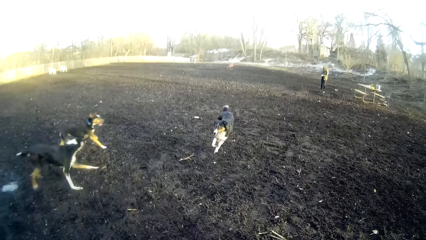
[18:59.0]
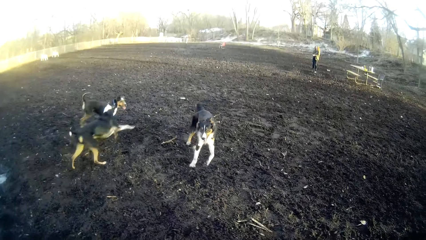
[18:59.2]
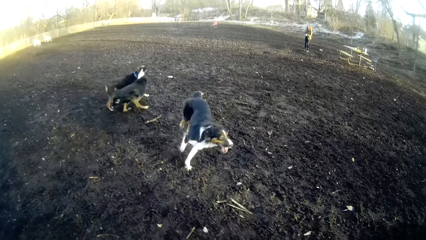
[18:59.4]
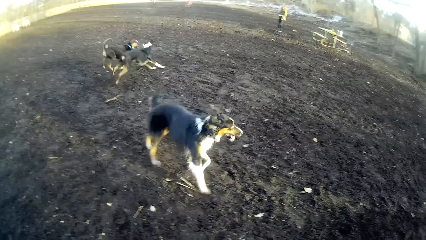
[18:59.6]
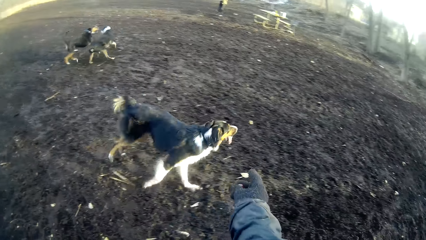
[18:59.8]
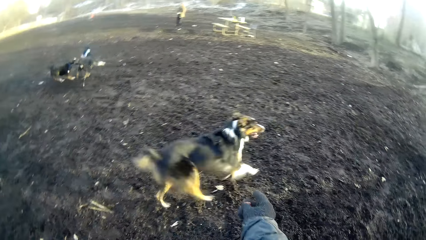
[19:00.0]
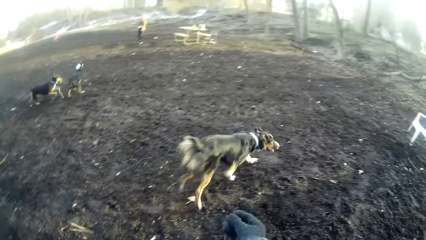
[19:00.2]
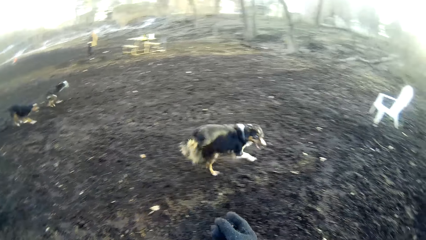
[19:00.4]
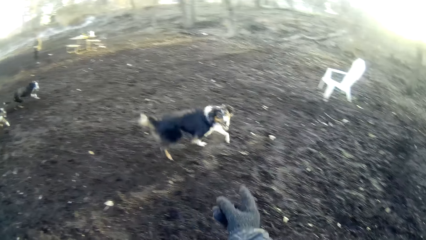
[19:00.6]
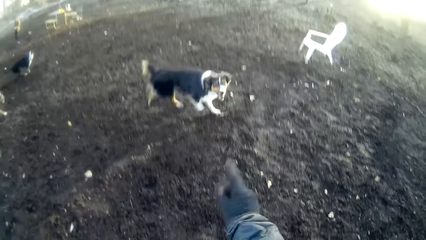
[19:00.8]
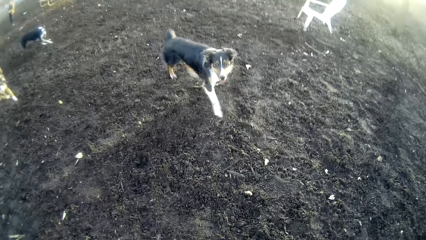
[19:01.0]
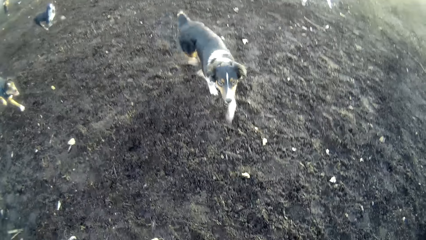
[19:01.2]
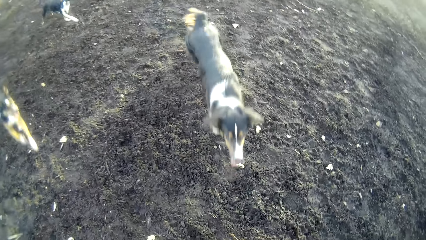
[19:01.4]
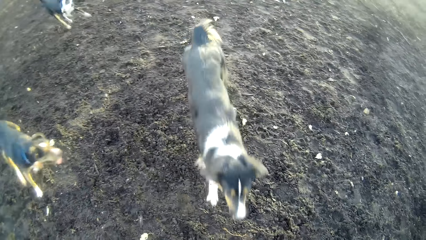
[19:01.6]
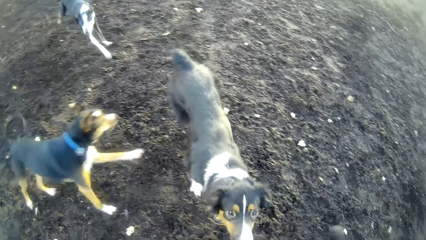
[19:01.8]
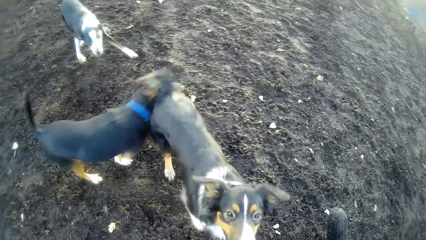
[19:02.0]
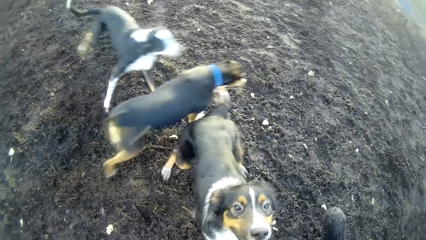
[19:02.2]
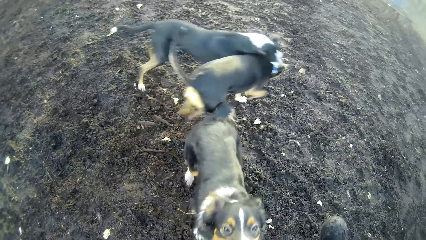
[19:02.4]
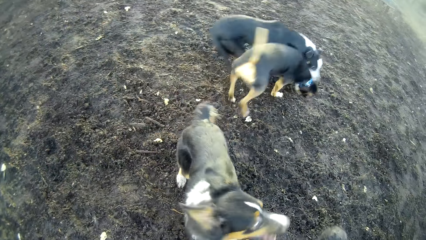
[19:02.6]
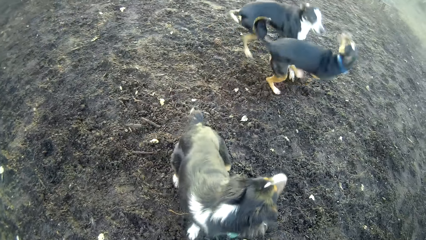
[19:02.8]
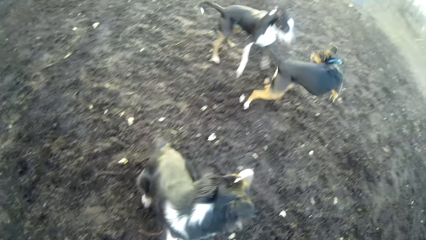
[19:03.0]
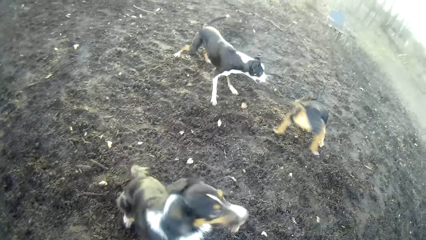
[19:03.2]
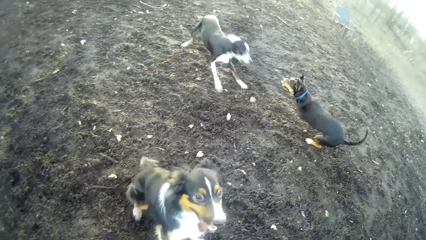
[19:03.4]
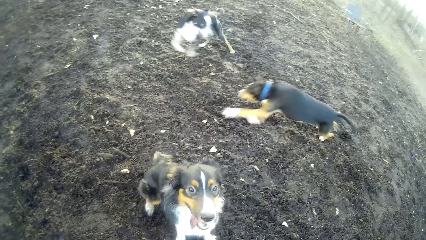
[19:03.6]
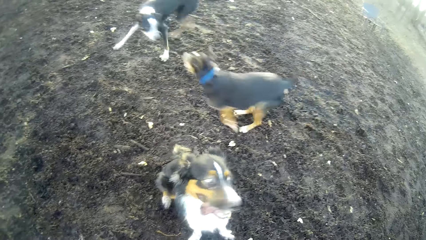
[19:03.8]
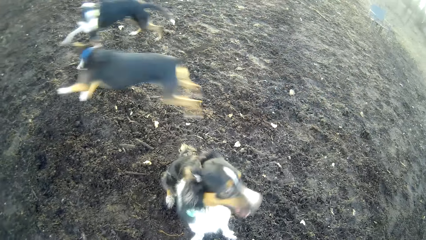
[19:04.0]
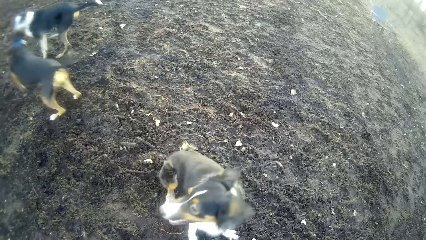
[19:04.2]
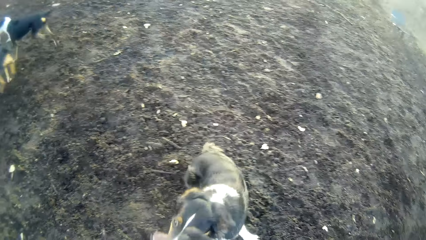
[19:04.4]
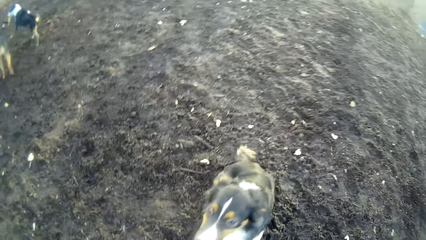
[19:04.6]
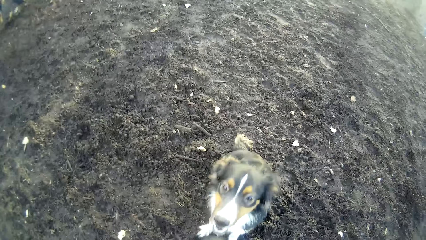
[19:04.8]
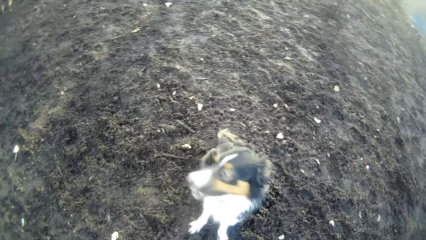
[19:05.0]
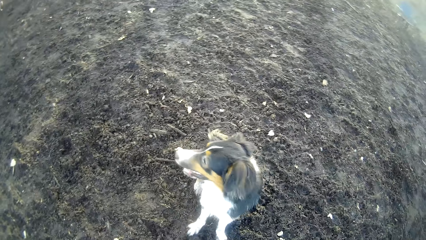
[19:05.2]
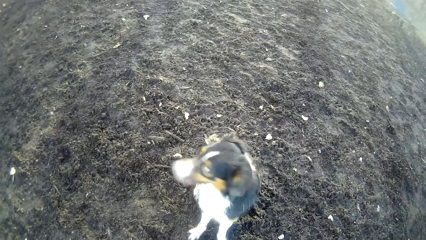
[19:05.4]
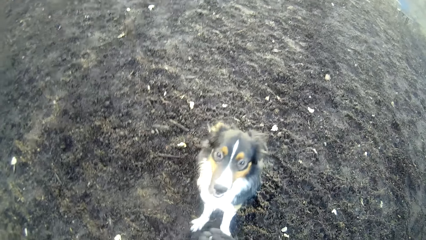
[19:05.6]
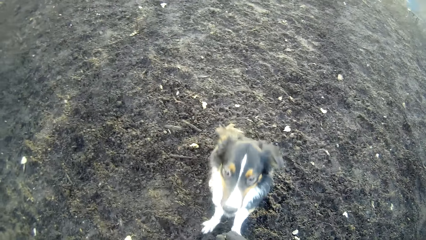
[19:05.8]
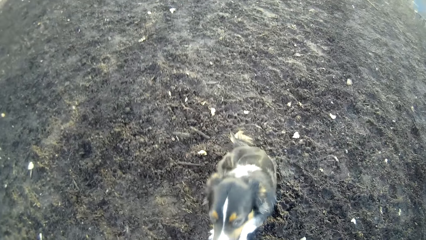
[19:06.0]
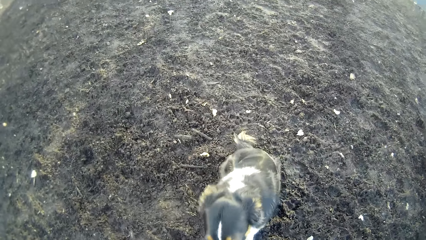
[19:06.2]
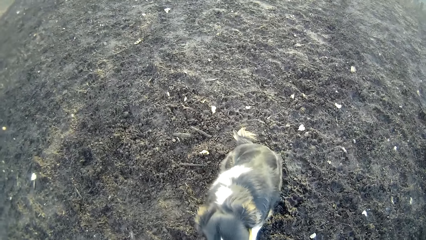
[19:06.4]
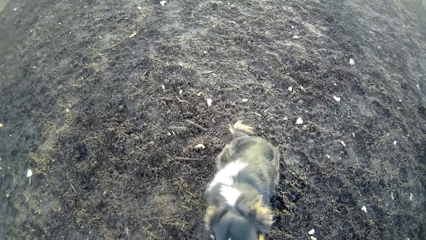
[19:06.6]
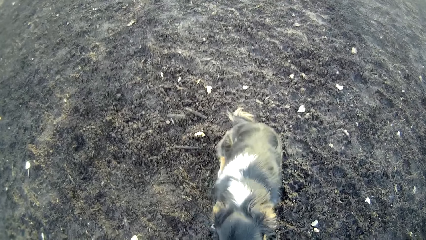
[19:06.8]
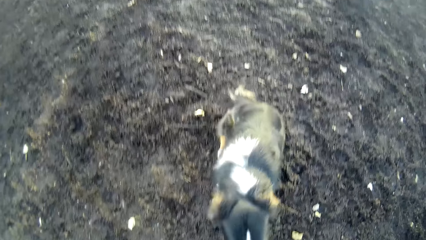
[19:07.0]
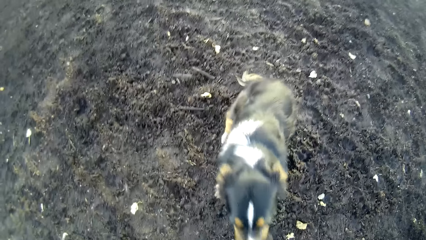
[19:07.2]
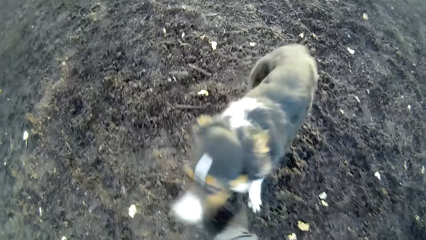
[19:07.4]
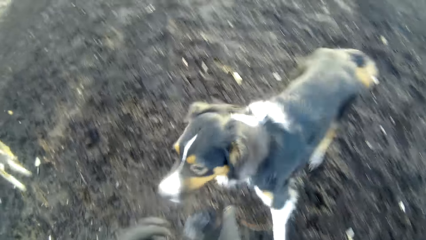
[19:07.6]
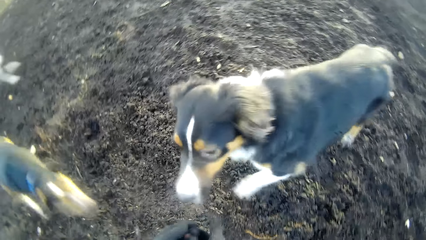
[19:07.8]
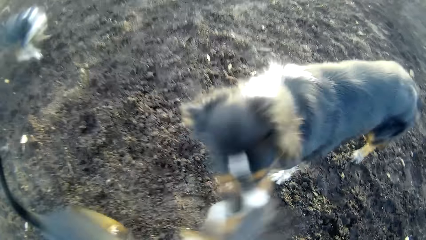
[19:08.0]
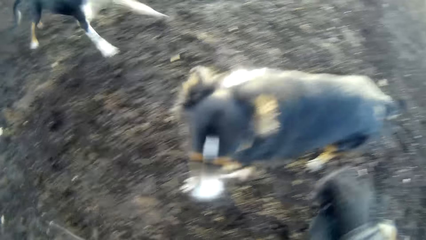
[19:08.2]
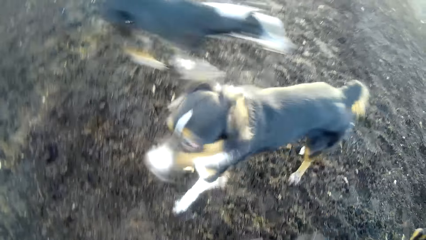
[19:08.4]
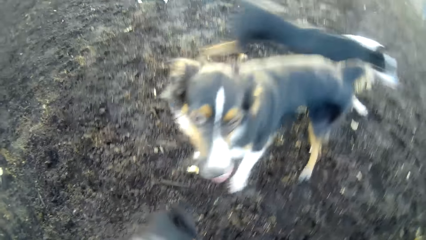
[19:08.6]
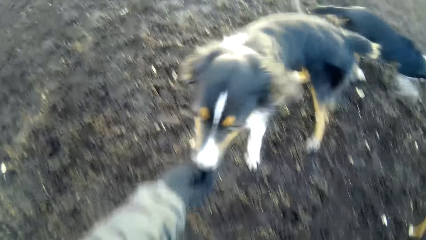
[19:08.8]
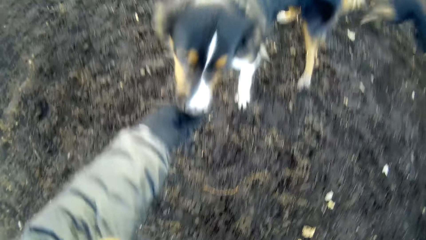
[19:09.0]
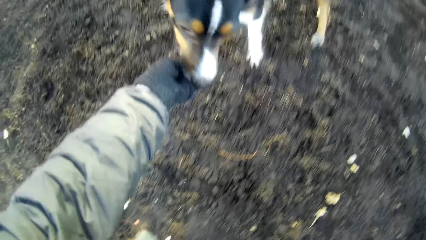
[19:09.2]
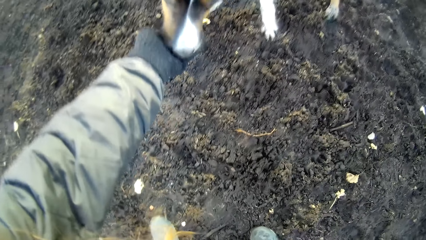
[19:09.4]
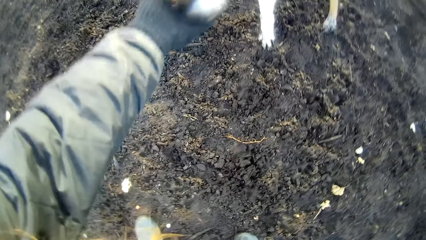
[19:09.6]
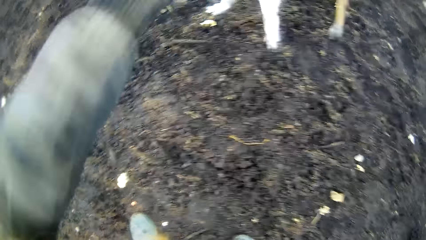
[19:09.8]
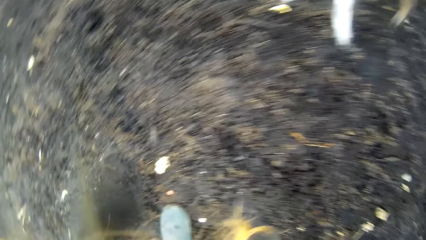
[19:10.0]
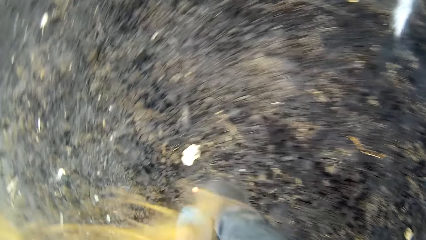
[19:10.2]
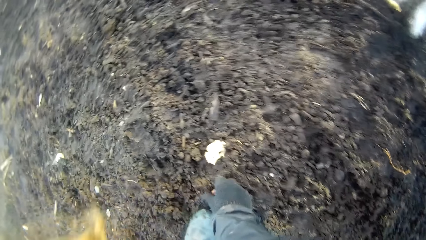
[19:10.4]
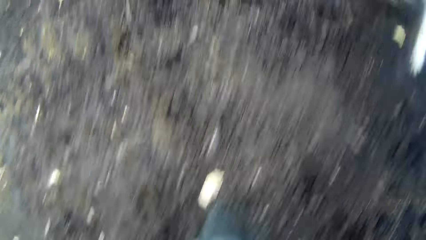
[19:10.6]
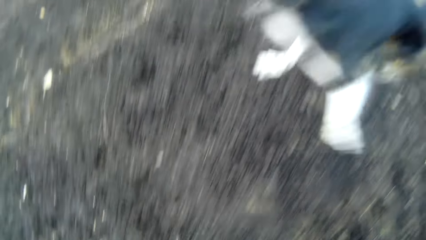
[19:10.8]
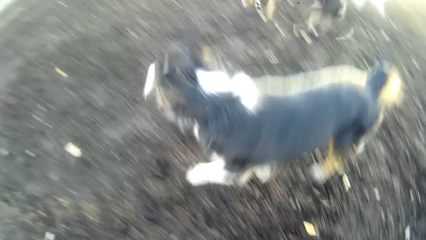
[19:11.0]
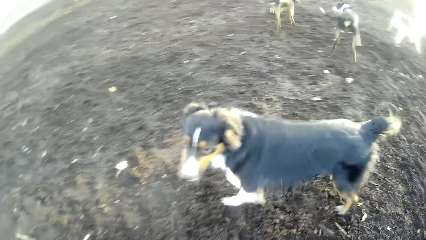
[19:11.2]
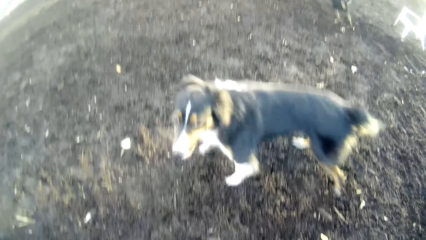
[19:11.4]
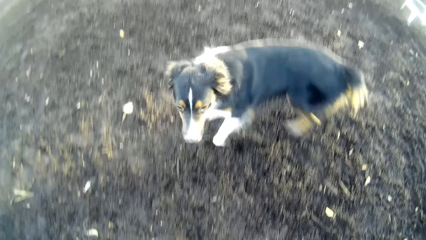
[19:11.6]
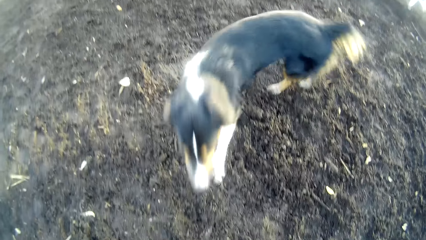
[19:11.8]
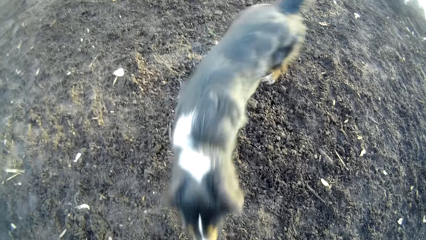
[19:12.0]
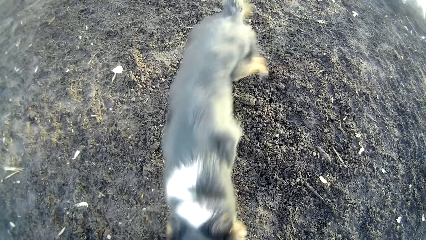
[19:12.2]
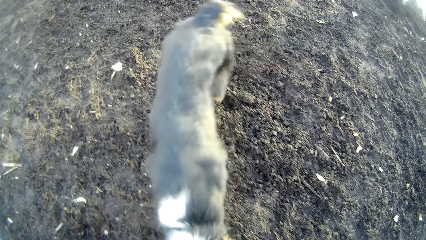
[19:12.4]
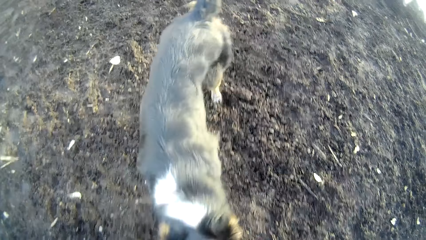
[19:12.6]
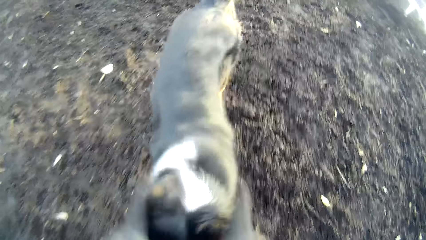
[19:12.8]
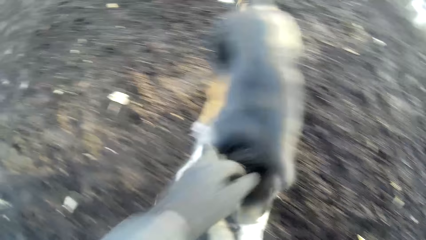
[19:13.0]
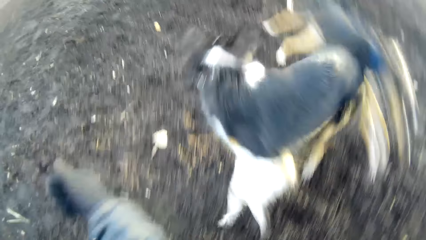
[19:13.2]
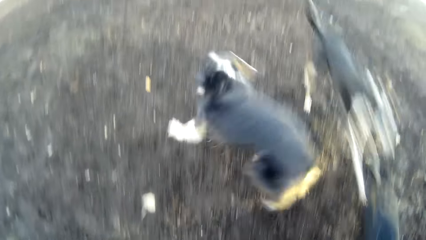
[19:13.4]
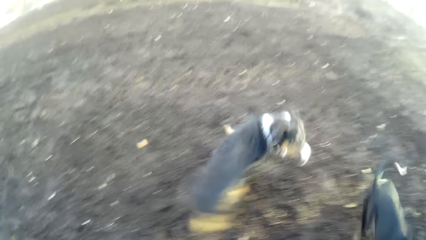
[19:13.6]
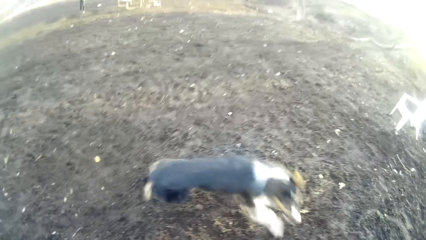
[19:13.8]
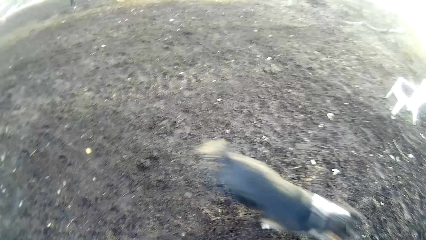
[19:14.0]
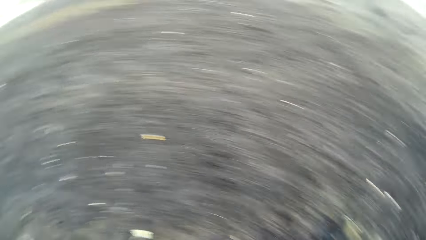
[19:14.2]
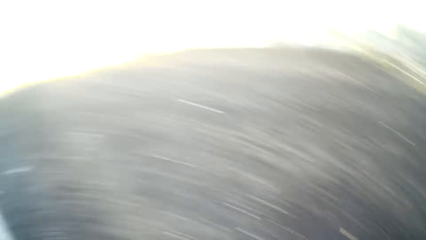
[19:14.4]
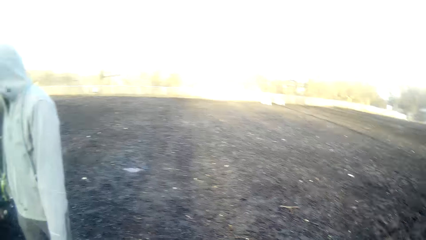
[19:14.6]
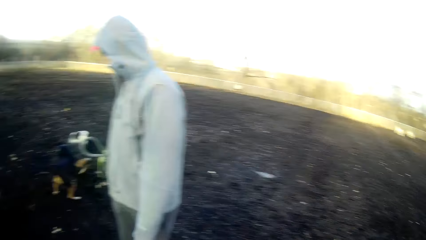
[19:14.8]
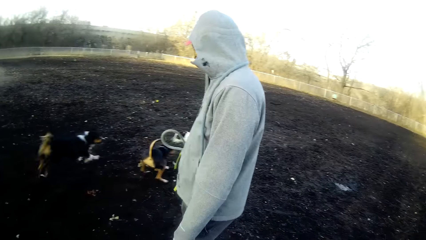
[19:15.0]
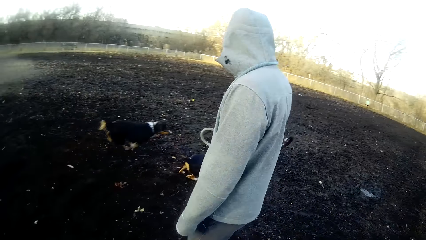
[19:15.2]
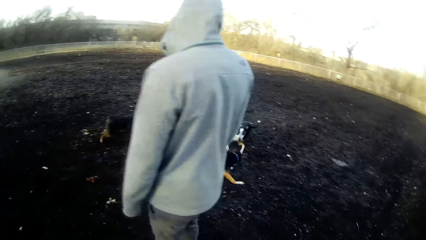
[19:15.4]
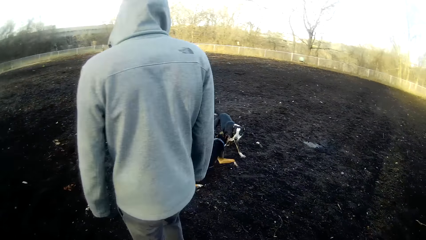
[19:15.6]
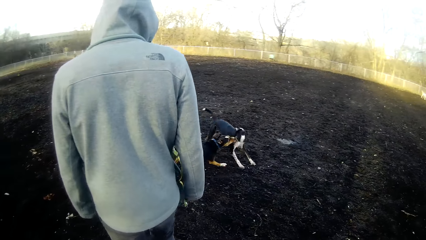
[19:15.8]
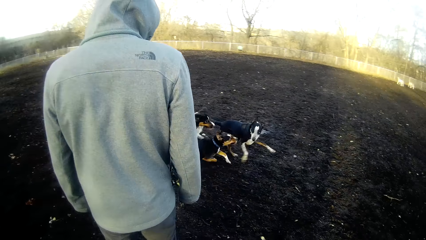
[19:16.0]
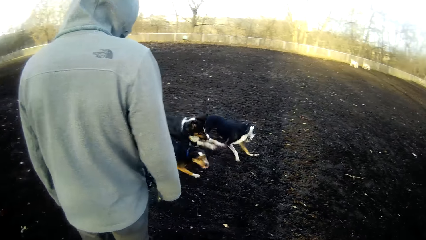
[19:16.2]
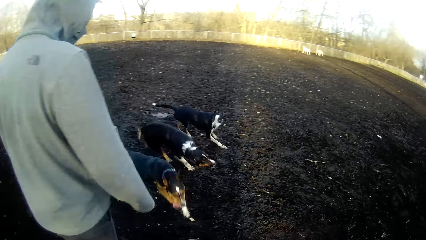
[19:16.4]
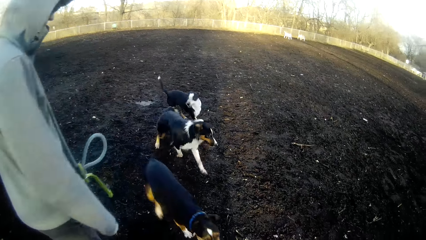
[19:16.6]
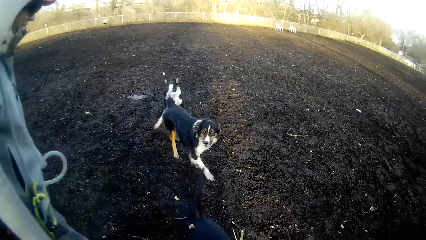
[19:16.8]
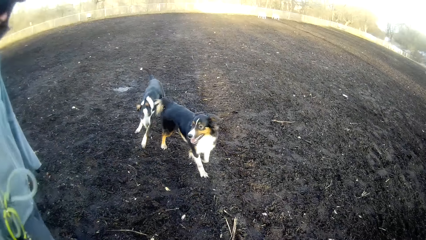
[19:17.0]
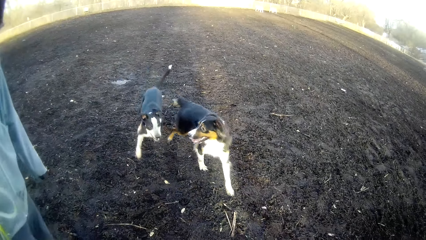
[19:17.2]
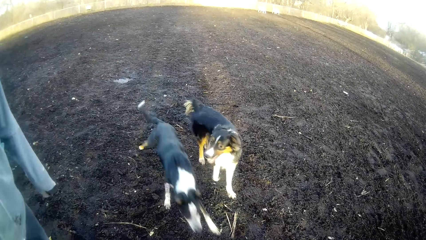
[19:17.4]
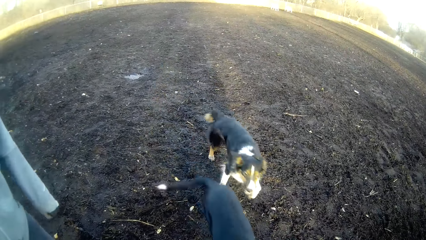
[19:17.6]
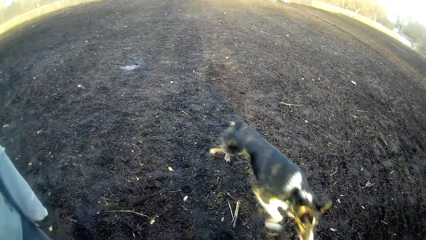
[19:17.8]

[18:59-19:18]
The first dog runs around the field. The camera wearer uses a gesture calling a dog. They stare at the dogs playing. The second dog plays with the third dog. The camera wearer feeds the first dog. The third dog runs towards the camera wearer. The camera wearer feeds the first dog. They touch the dog. They stare at the dogs playing. They pick up another grain of dog food from the ground. They feed the first dog with the grain of dog food. They play with the first dog. A man stares at the dogs playing. The dogs play with one another.
